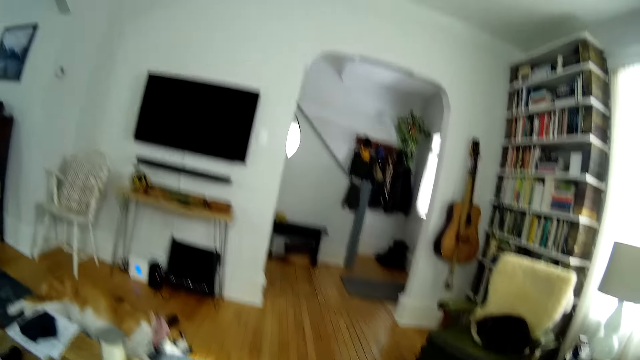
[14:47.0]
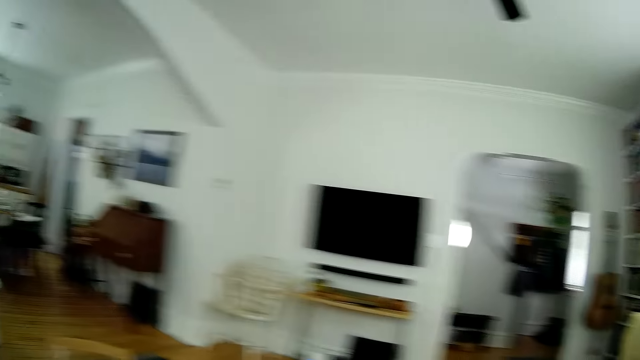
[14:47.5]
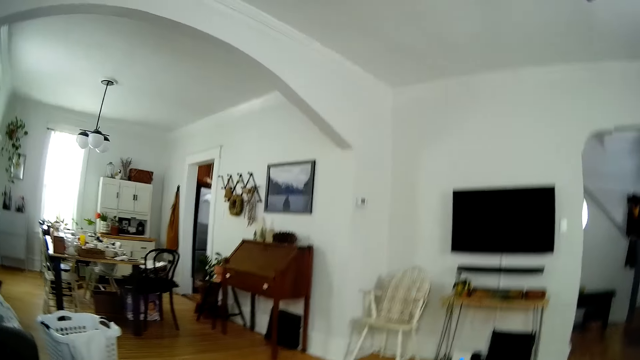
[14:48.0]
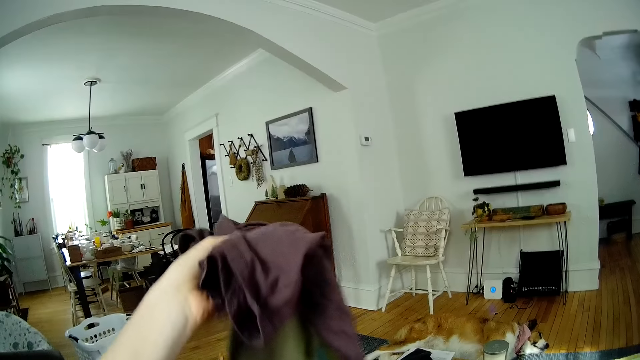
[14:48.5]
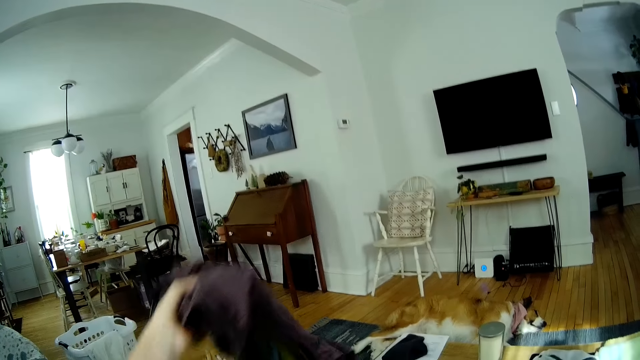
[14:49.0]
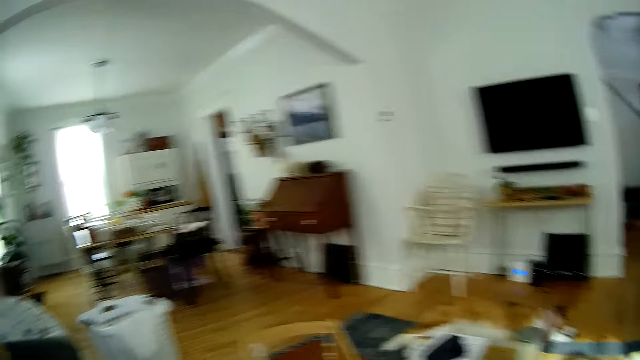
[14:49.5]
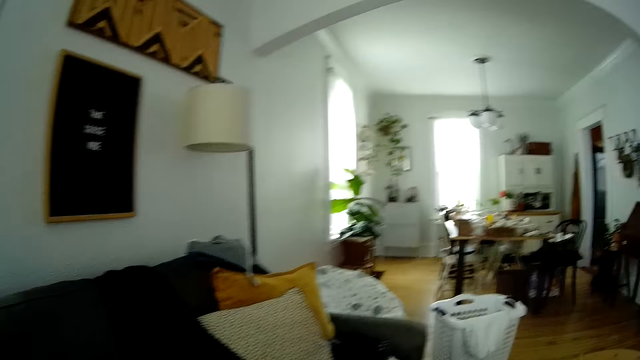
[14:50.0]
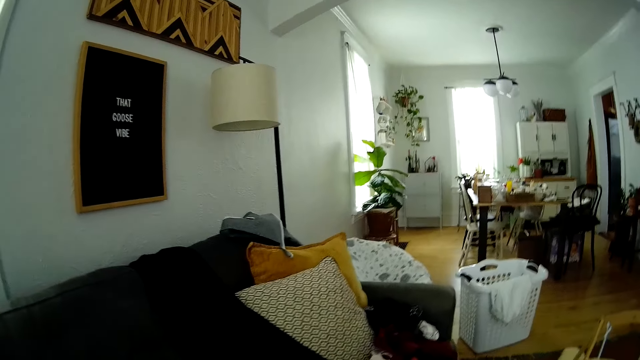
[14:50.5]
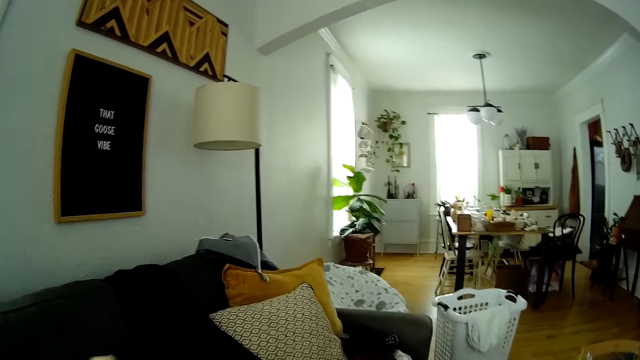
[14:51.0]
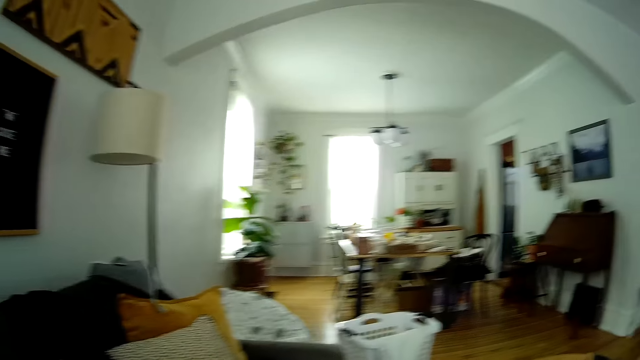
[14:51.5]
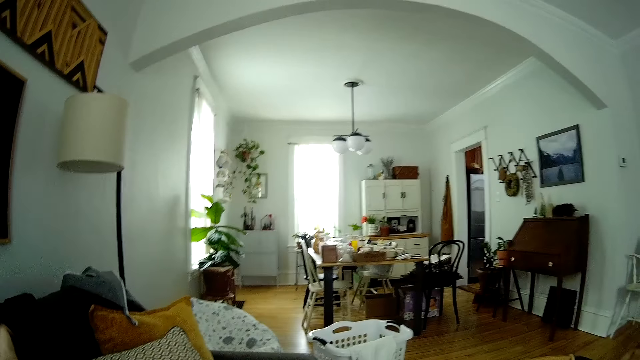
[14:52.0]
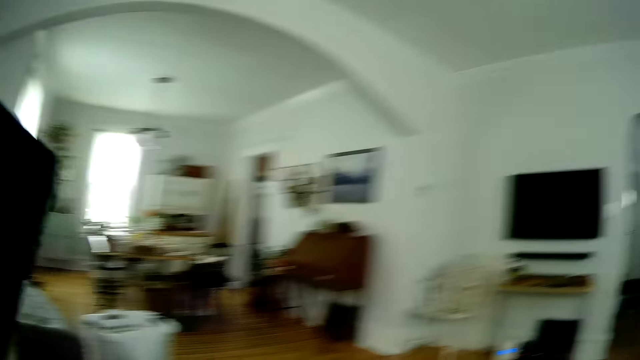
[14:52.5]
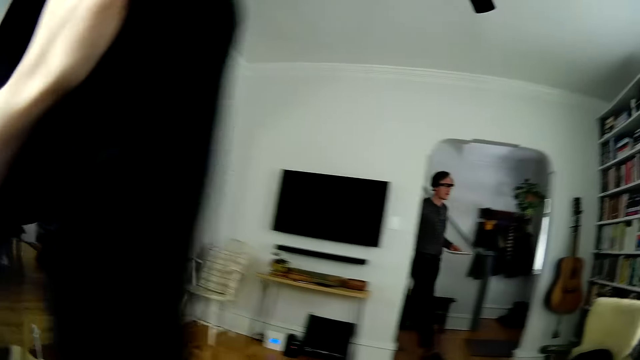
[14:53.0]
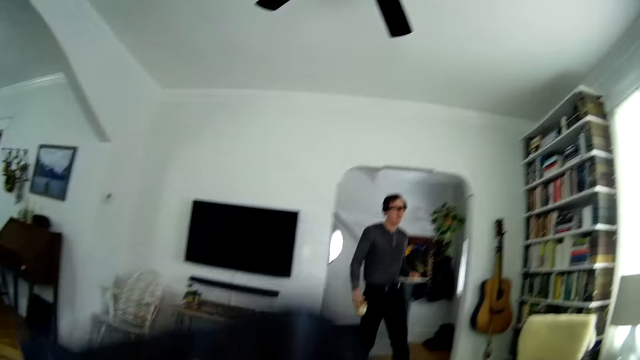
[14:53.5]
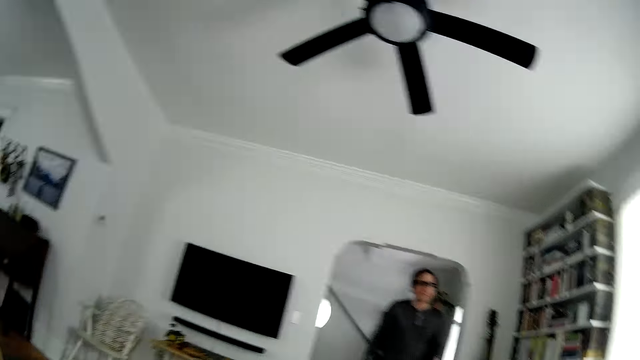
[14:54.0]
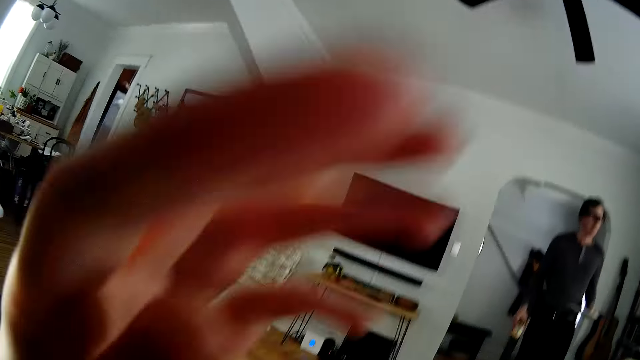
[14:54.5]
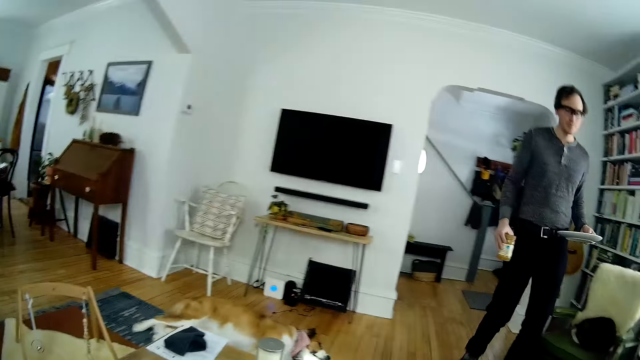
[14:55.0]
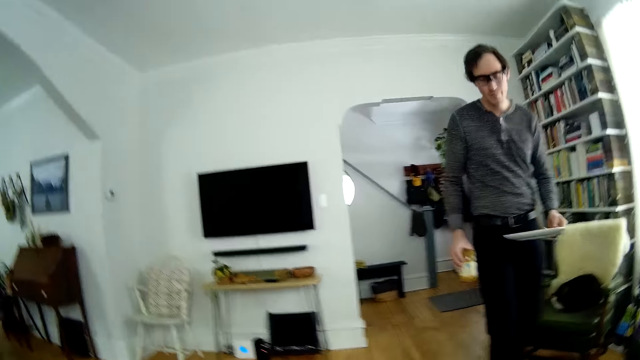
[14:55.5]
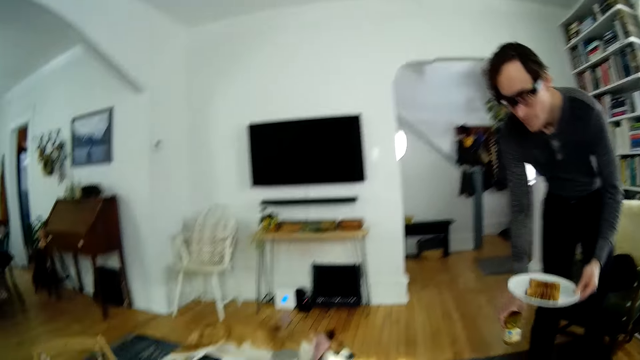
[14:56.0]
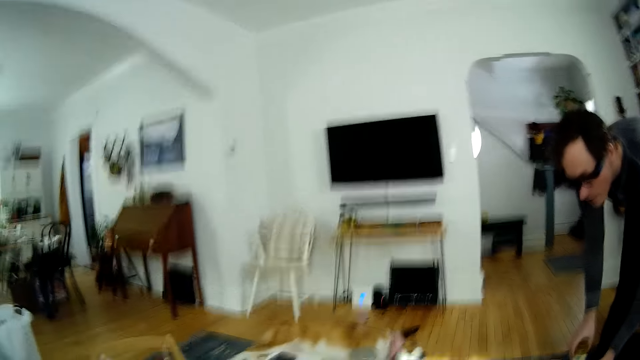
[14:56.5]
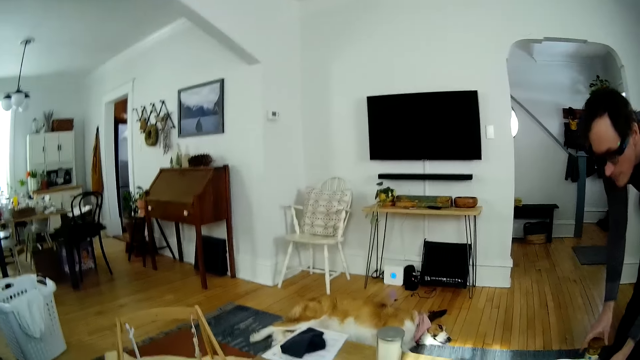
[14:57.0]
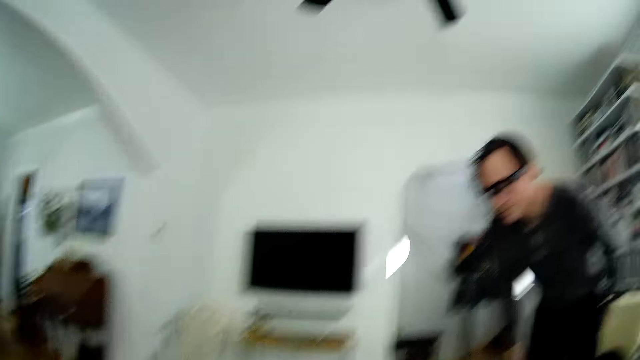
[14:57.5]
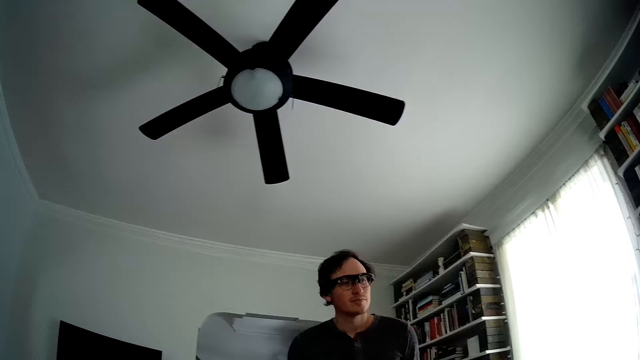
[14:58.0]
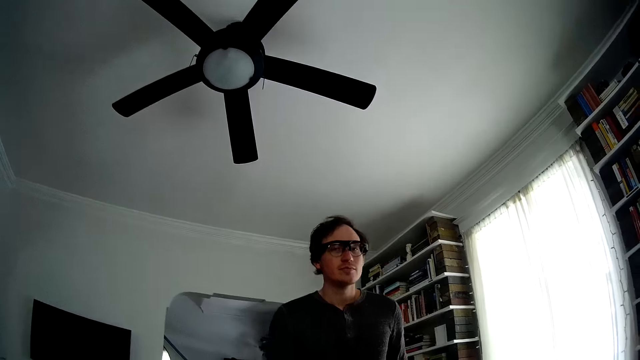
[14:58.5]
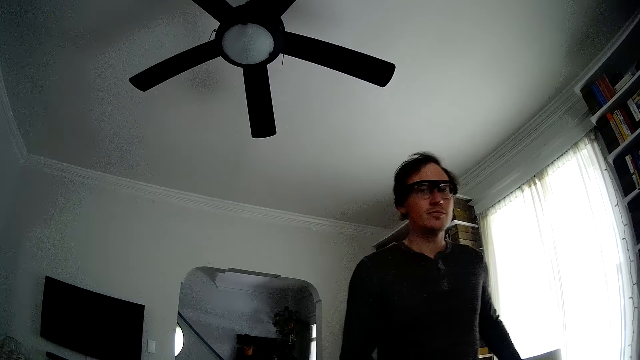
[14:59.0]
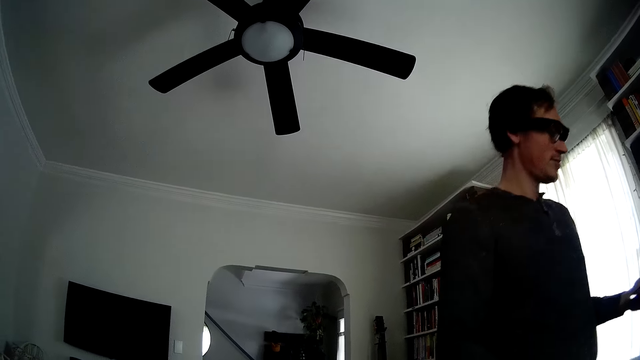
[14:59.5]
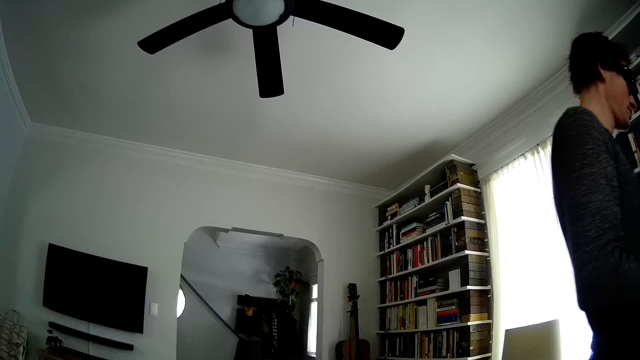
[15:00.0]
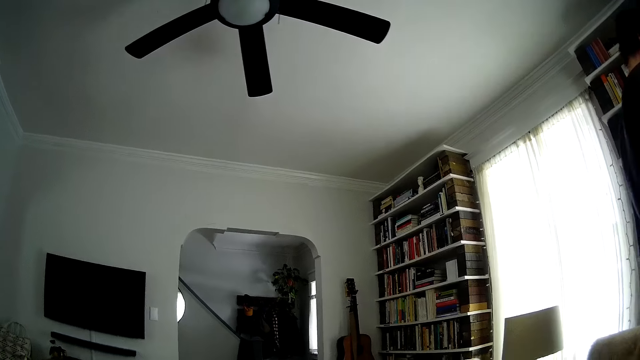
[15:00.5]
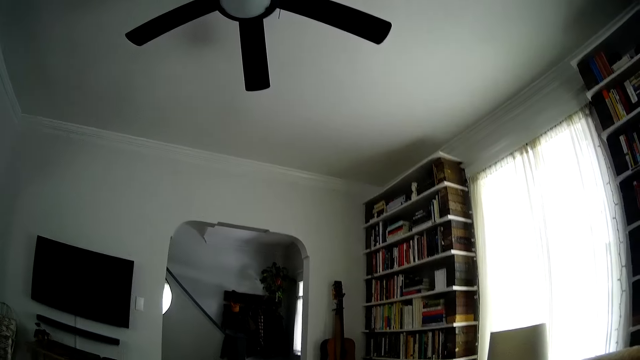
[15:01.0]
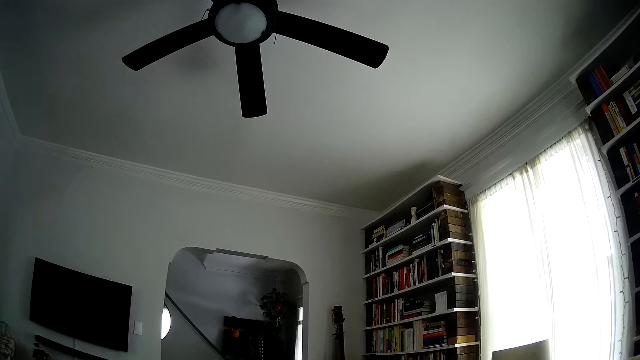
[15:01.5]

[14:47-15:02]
The camera wearer drops a t-shirt in her left hand into the laundry basket on the floor in the living room. She picks up a pair of jeans from the sofa in the living room with her left hand. A man walks into the living room with a white flat plate of toast in his left hand and a jar of peanut butter in his right hand. The camera wearer pushes the hair aside. She raises her left hand to her face. The man places the white flat plate of toast in his left hand and the jar of peanut butter in his right hand on a table in the center of the living room. The camera wearer interacts with the man. The man walks around the room.

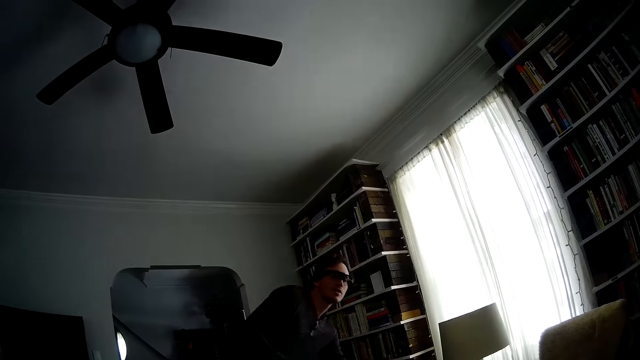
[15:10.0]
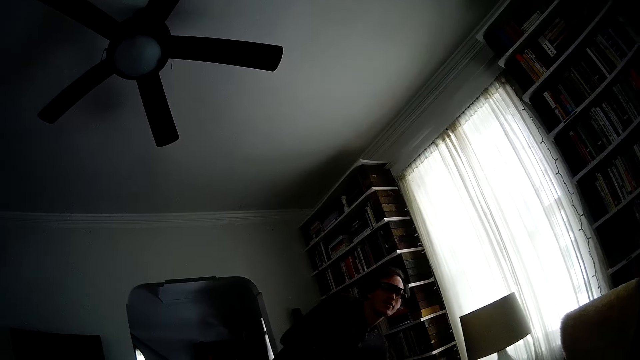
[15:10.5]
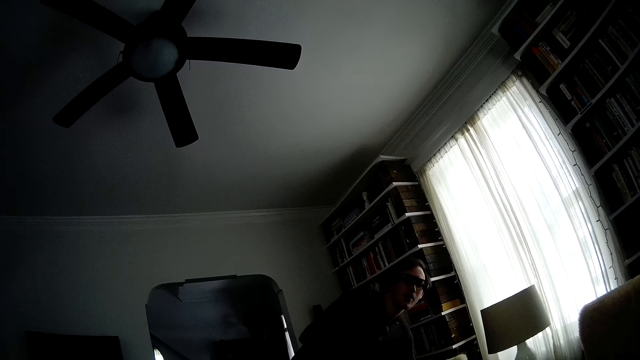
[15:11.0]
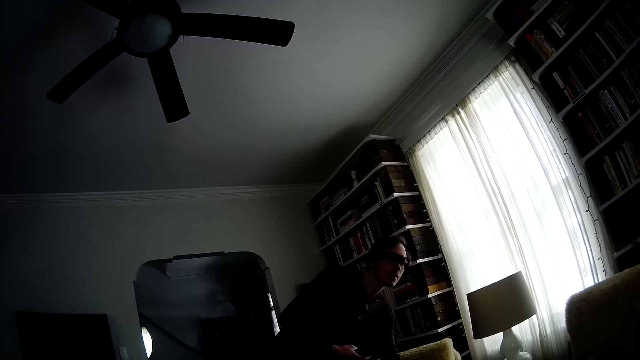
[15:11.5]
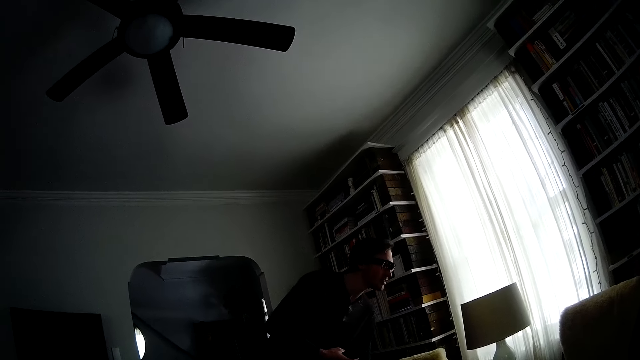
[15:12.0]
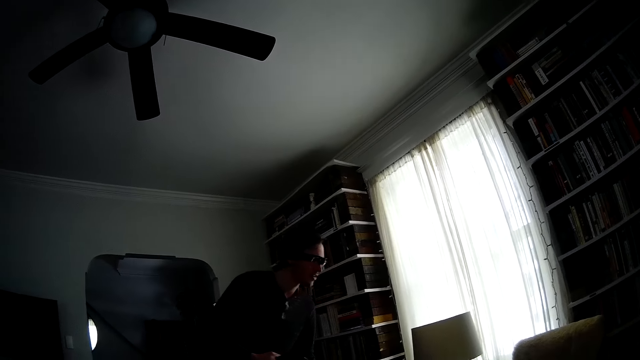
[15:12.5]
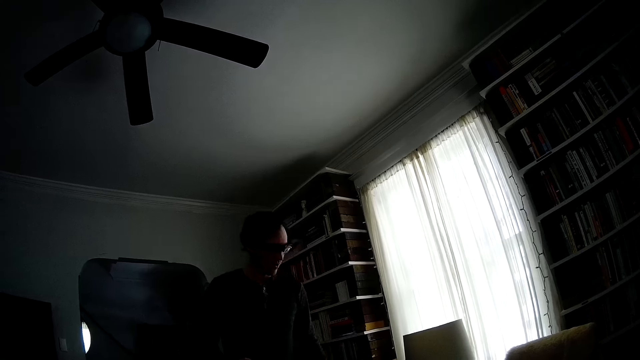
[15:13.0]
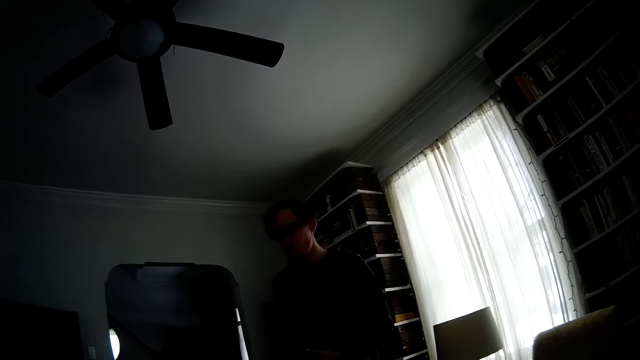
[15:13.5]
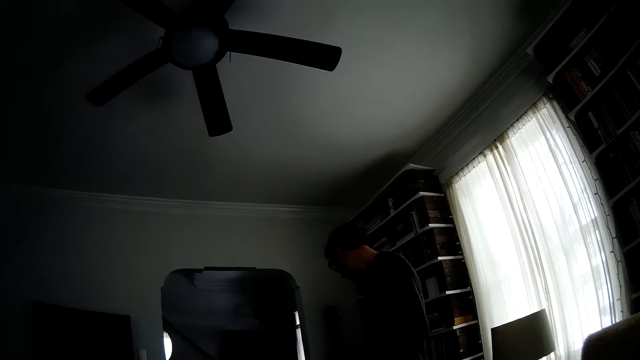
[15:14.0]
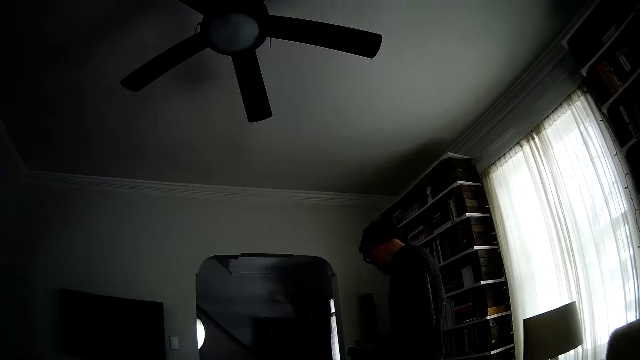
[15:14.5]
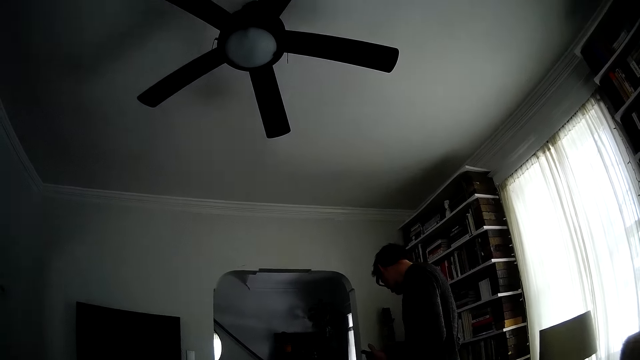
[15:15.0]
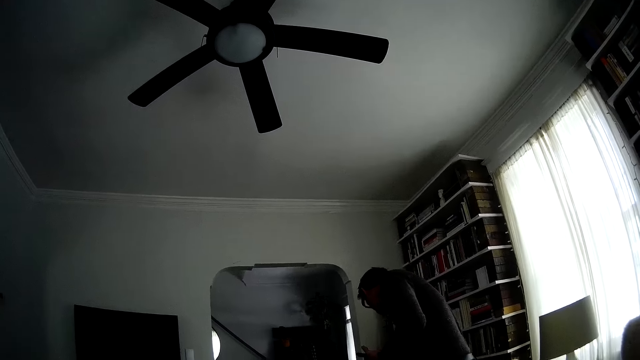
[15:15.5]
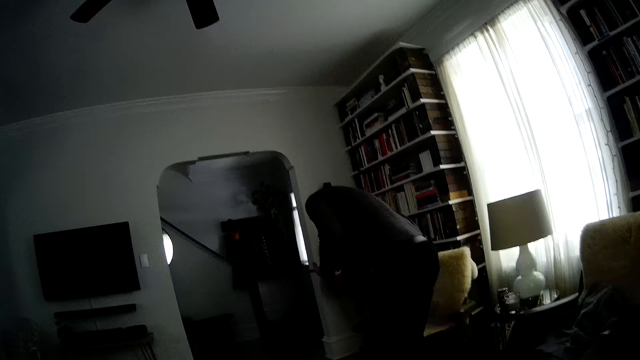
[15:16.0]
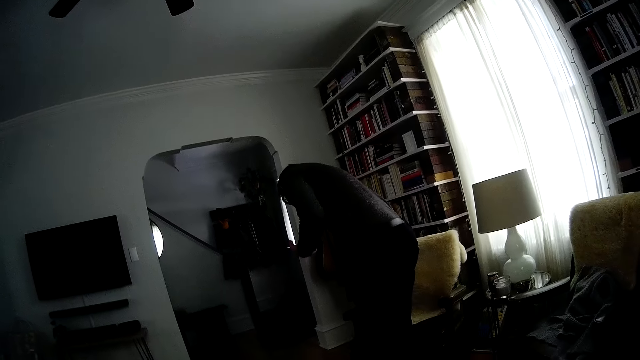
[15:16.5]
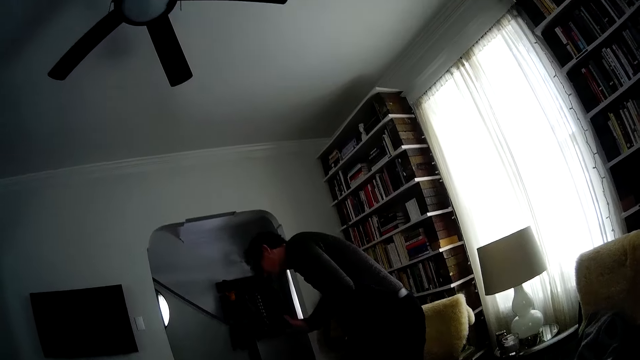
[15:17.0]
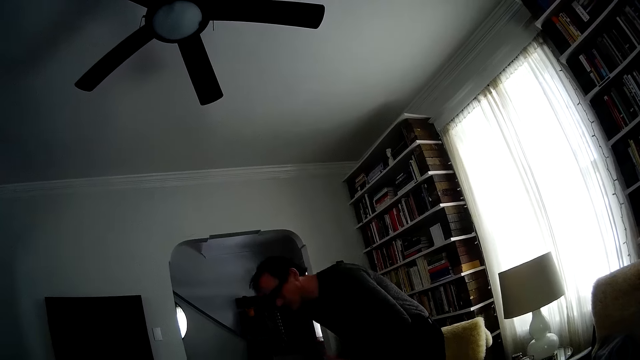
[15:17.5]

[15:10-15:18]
A man bends, stands and sits.
